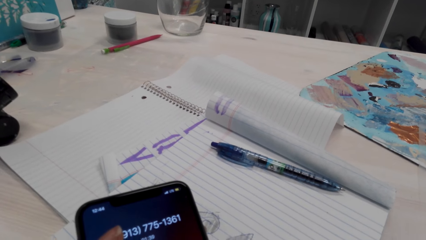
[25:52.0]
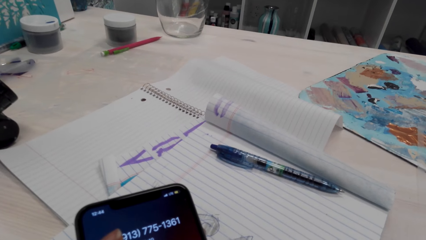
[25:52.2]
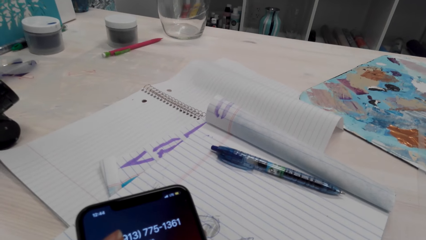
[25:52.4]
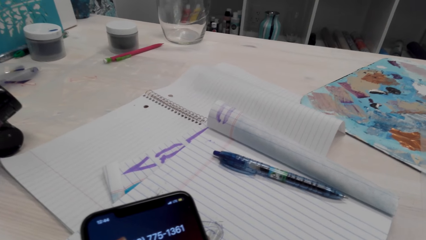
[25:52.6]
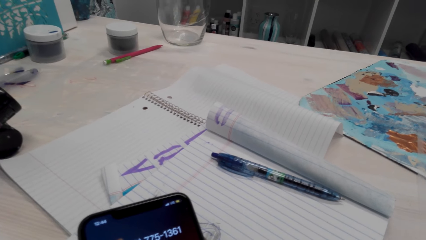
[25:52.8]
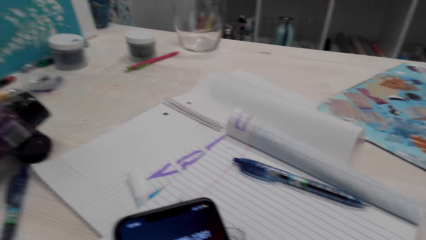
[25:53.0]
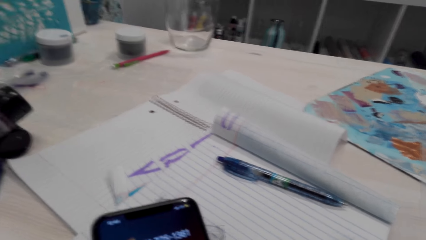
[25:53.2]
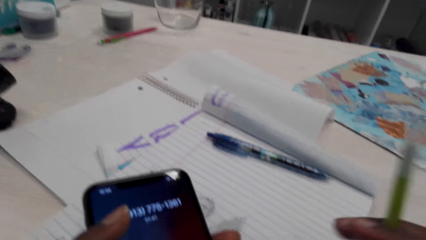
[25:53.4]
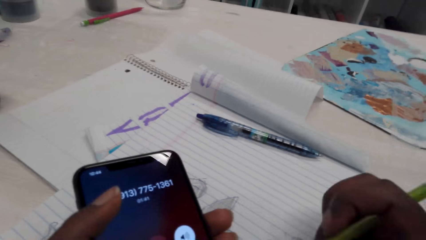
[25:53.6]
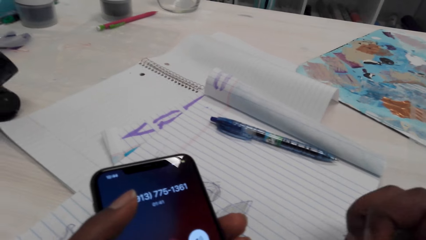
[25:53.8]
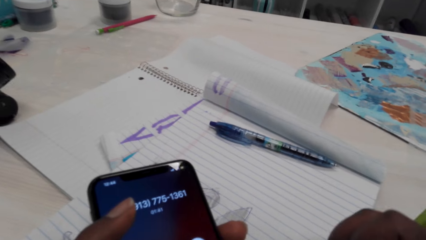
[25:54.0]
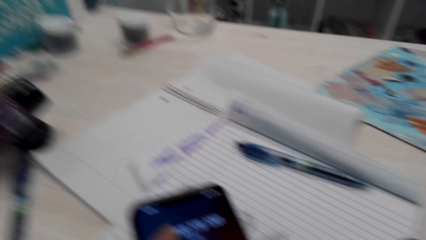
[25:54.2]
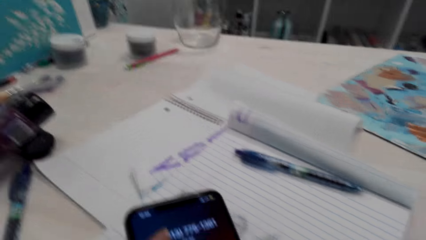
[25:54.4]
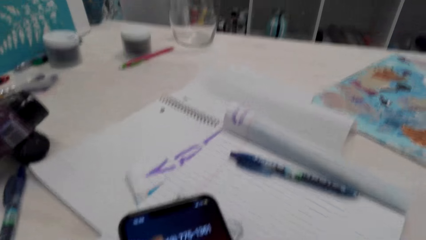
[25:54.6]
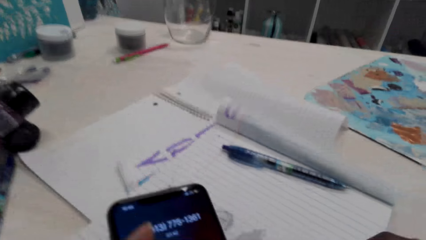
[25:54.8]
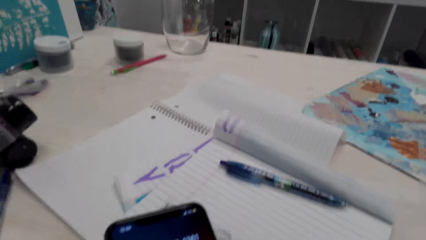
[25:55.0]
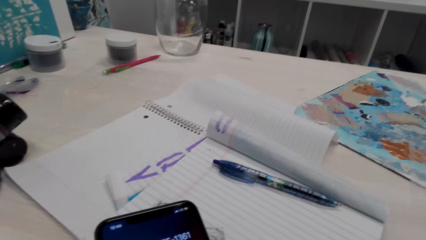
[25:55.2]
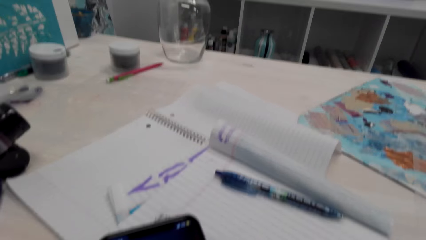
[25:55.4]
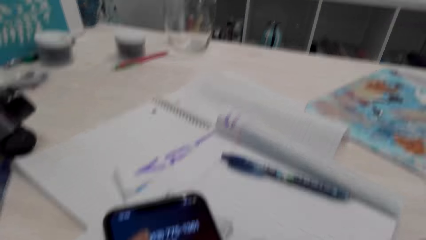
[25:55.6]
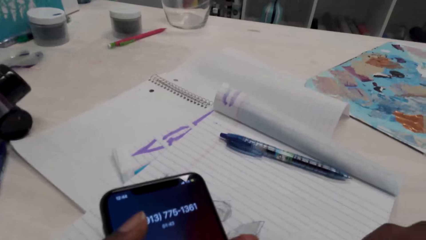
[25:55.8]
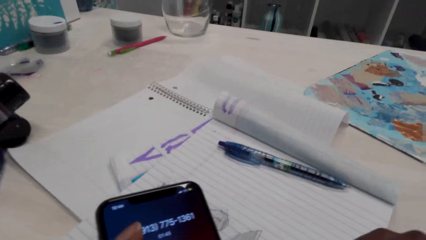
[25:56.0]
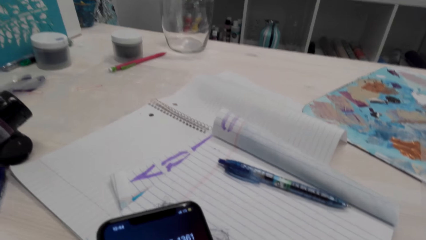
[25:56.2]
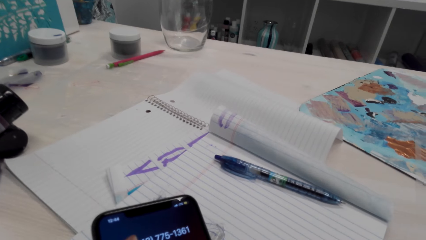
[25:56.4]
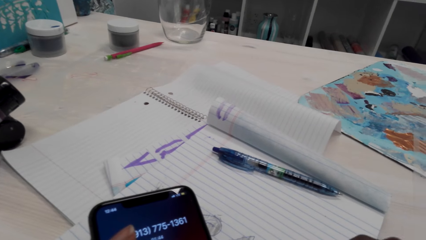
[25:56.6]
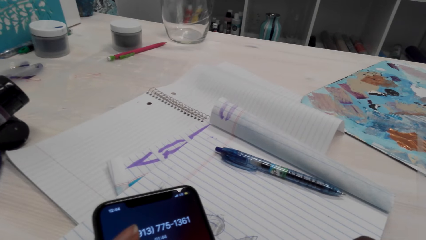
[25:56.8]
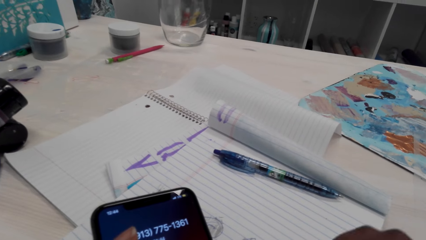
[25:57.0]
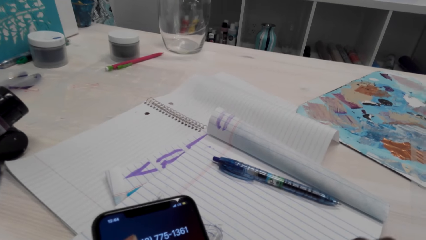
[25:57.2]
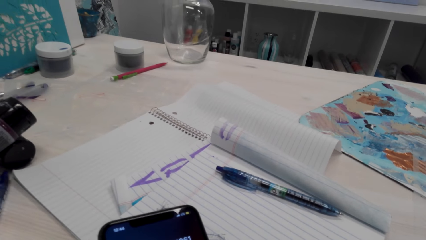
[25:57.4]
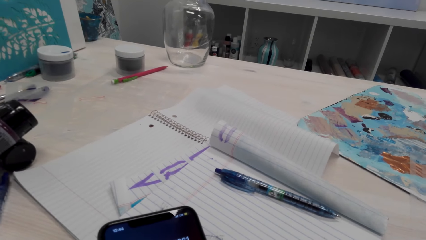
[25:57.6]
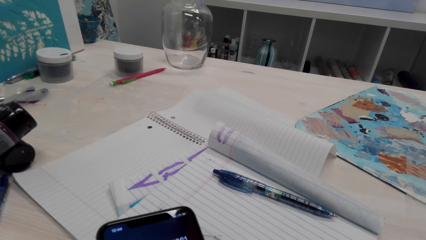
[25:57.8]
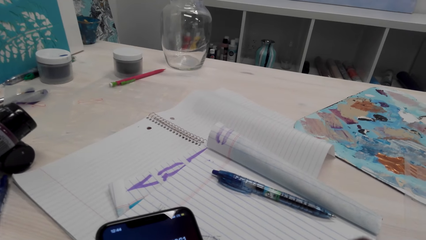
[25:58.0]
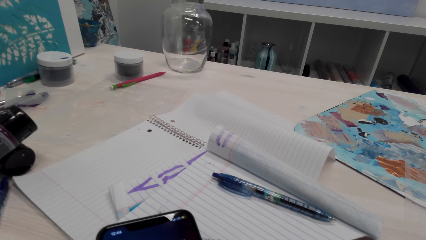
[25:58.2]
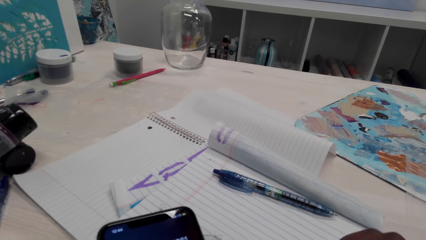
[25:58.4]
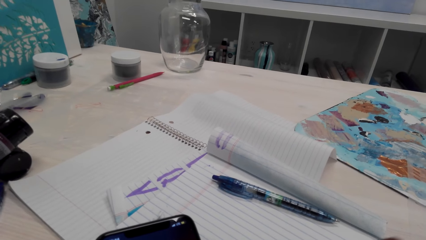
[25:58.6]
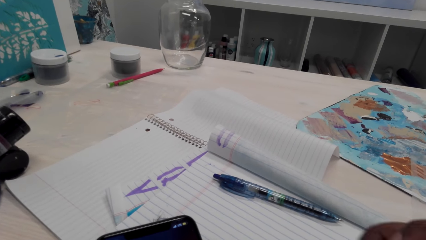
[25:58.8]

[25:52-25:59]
The camera wearer shades the drawings.

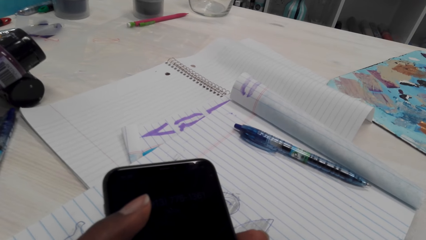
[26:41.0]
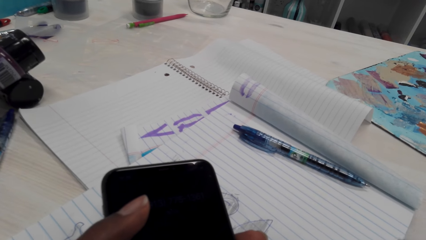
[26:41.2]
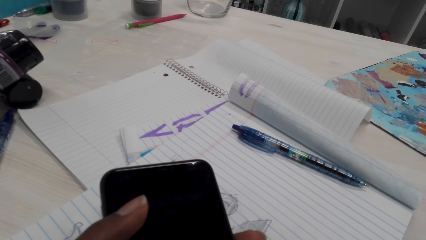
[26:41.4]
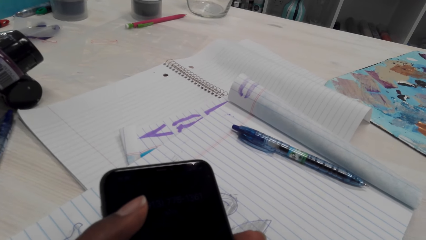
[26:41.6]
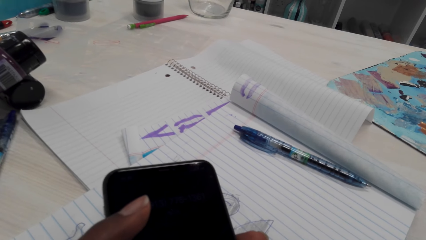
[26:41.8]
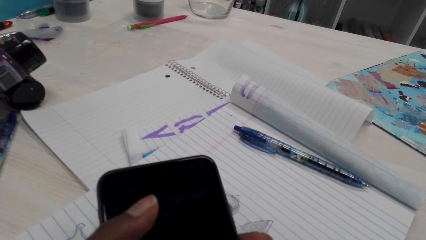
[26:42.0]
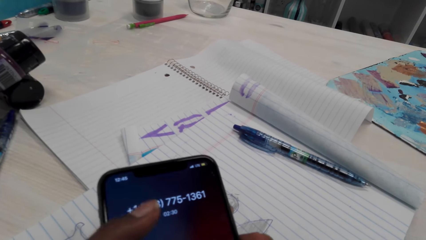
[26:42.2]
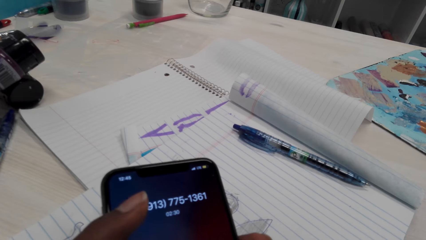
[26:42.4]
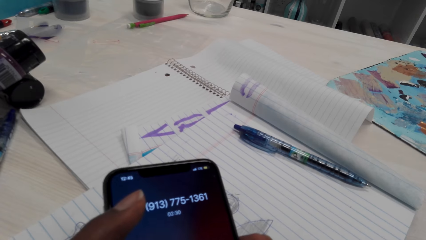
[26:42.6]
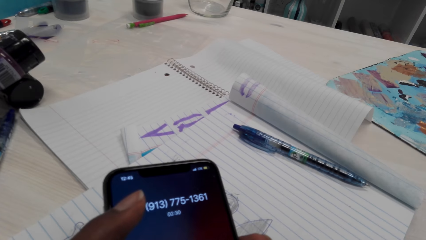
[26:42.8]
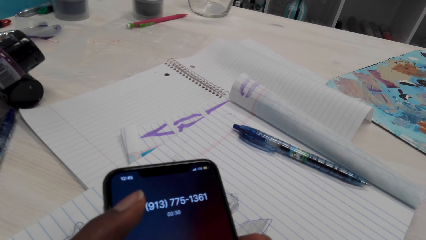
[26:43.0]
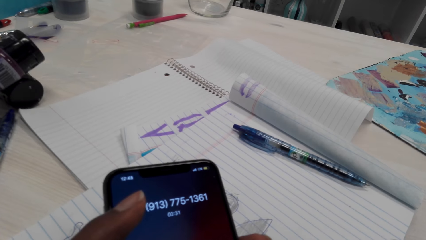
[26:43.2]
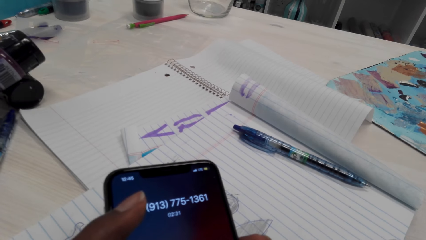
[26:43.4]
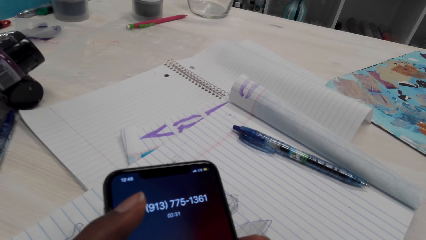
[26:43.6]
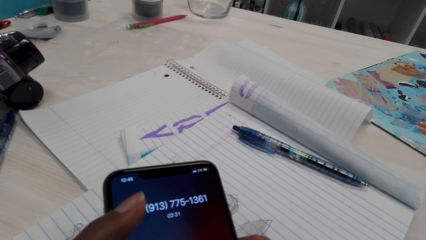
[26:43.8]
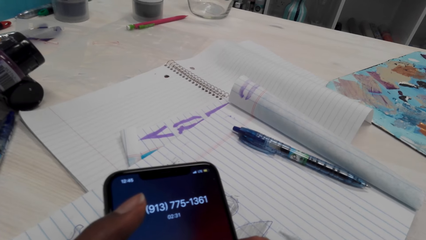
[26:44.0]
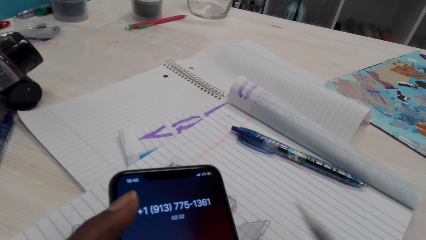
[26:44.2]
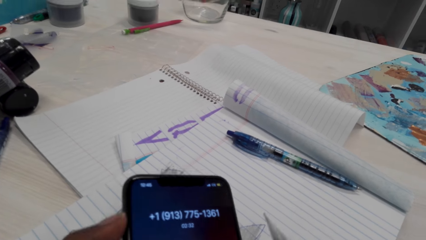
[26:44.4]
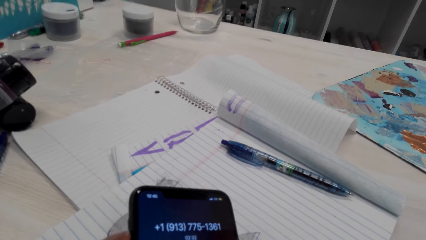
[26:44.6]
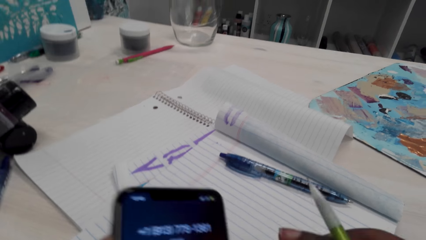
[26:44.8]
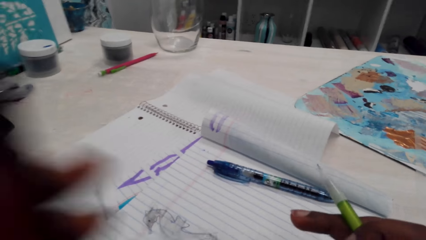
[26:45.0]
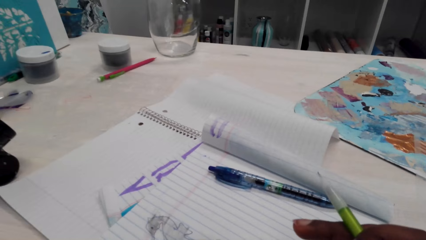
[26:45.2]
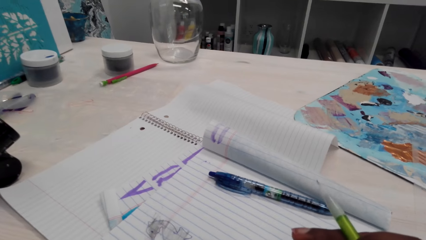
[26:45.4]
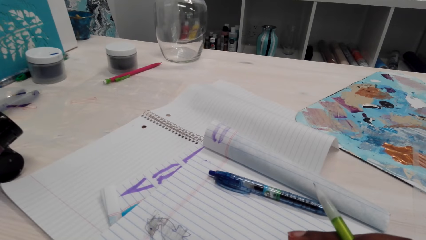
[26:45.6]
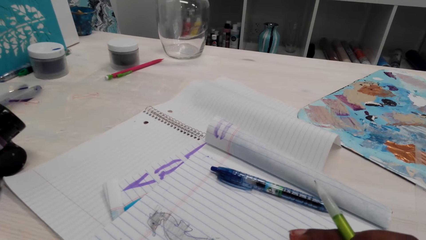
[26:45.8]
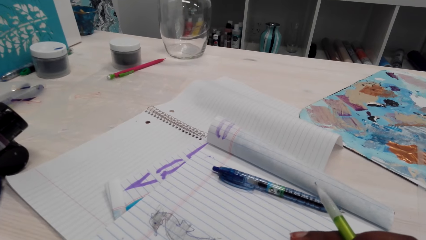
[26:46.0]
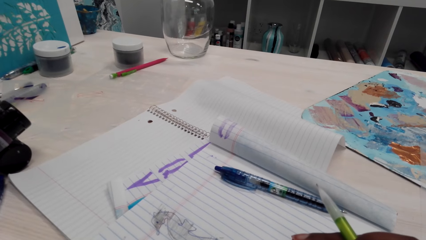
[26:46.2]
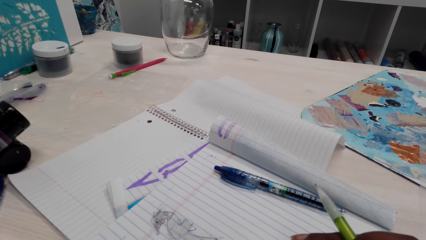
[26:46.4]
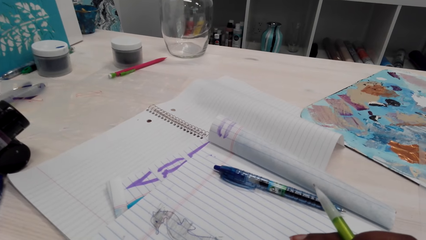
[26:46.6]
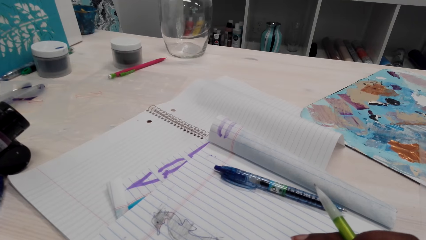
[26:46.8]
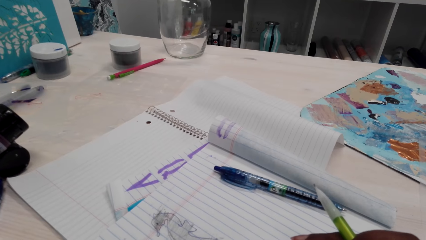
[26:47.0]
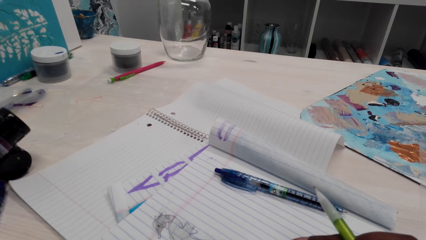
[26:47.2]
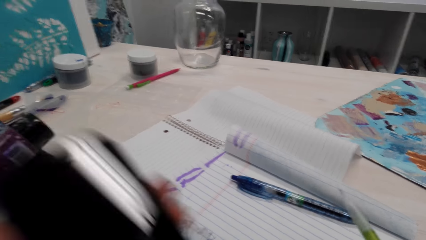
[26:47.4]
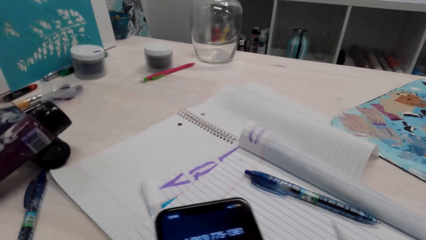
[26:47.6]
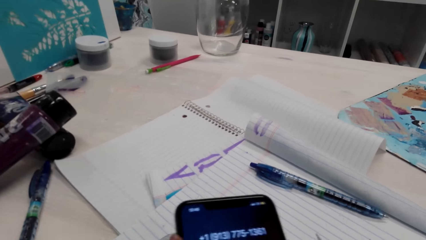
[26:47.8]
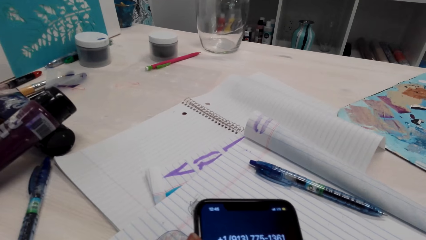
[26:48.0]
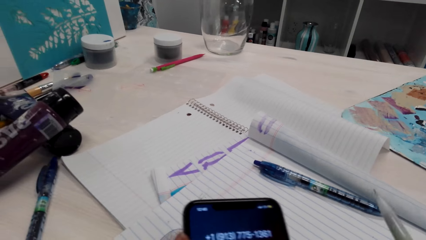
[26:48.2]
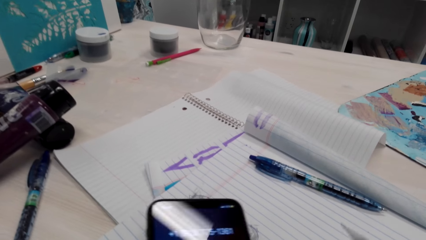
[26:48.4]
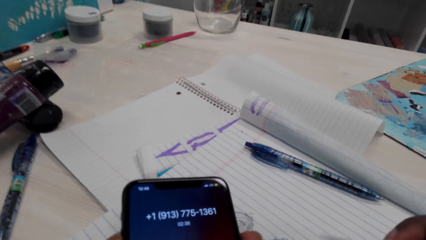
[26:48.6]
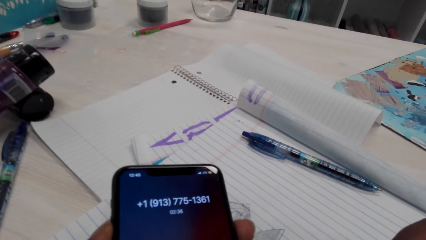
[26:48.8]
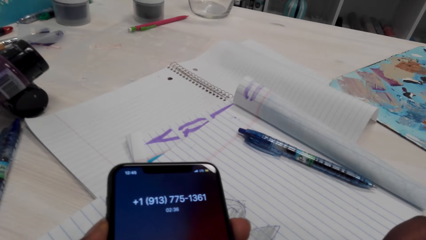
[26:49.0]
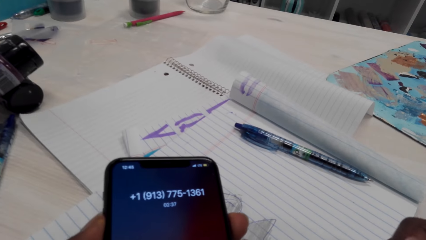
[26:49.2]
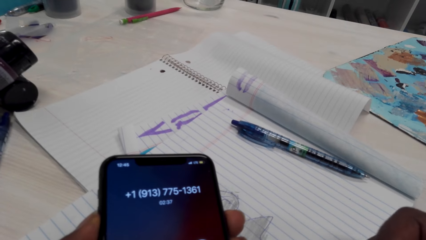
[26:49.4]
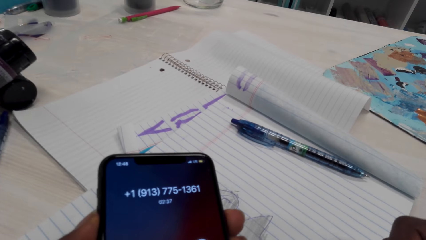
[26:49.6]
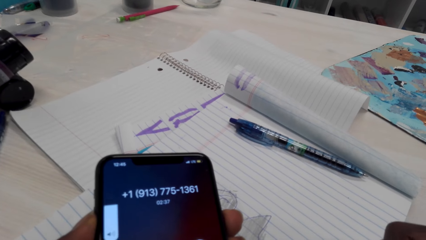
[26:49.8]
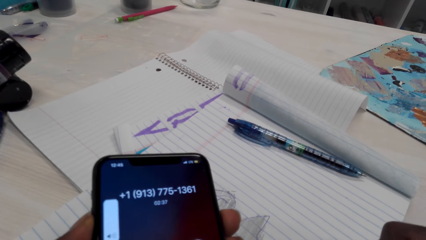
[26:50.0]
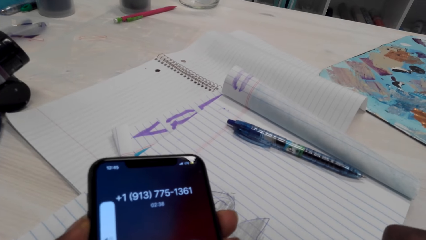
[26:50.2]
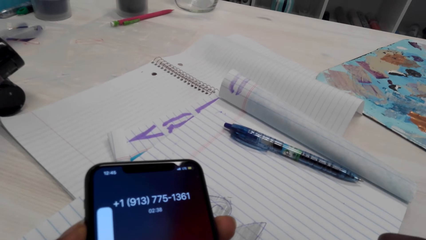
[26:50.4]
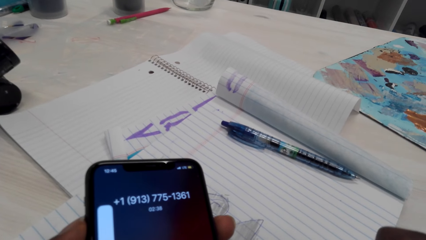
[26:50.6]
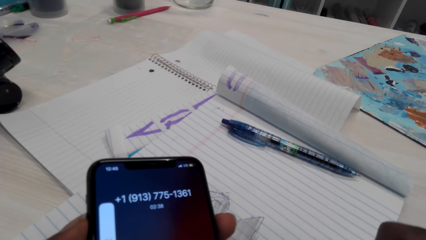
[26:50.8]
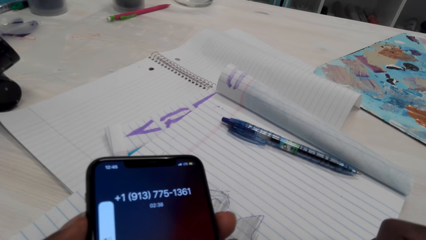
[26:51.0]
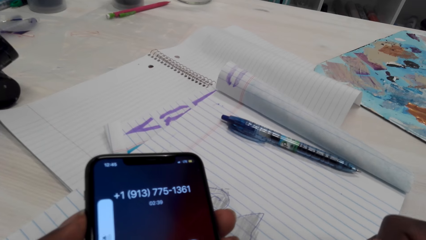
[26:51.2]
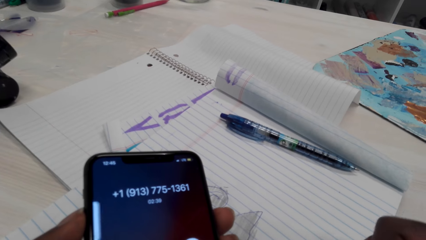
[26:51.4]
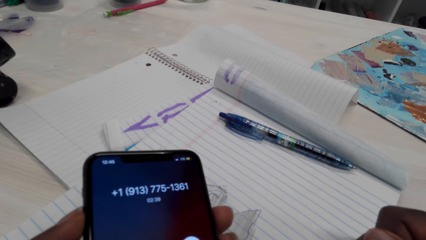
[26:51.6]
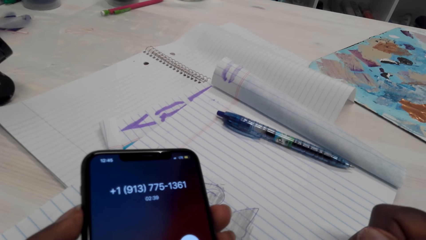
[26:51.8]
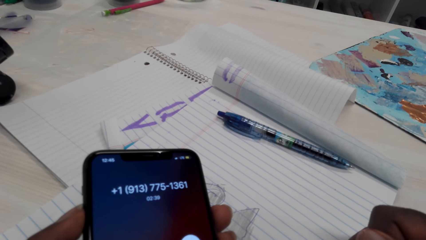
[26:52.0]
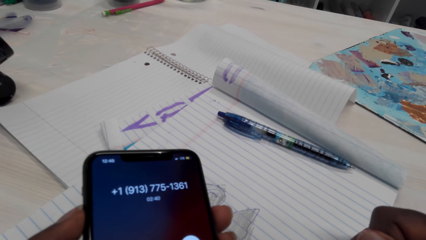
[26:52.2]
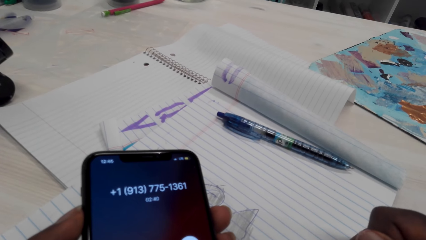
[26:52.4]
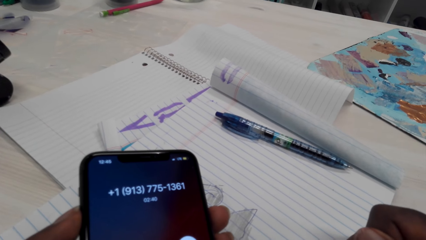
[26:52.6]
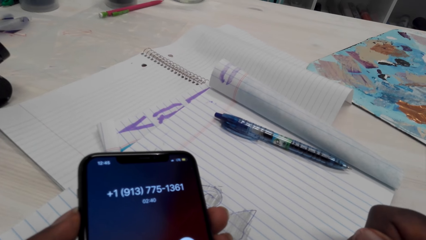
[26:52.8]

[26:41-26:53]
The camera wearer activates the phone screen. They move the phone to the ears. They stare at the drawing. They use the phone. They shade the drawings. They talk over the phone.
